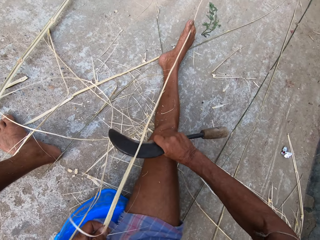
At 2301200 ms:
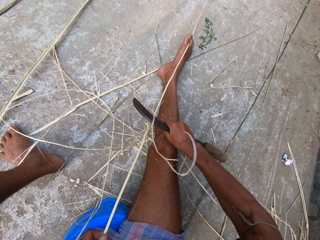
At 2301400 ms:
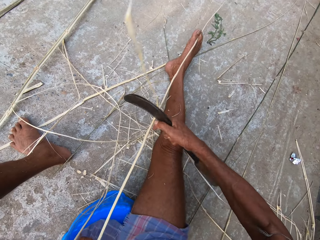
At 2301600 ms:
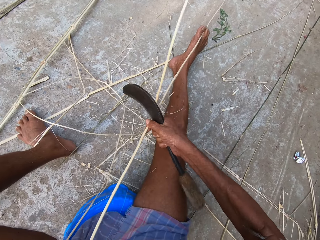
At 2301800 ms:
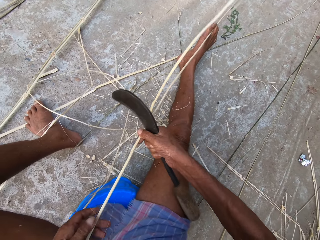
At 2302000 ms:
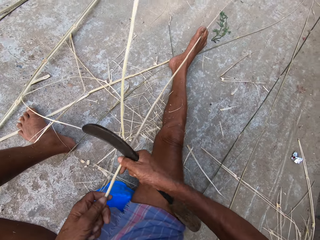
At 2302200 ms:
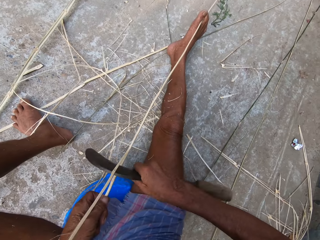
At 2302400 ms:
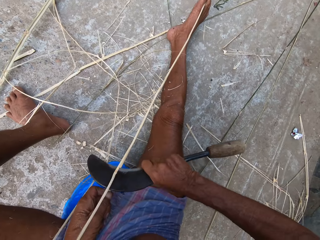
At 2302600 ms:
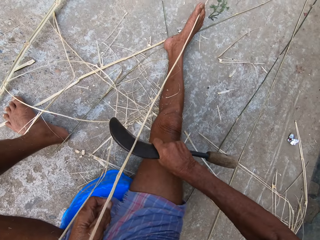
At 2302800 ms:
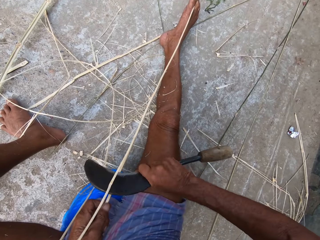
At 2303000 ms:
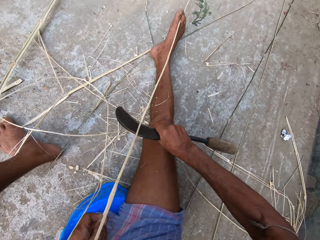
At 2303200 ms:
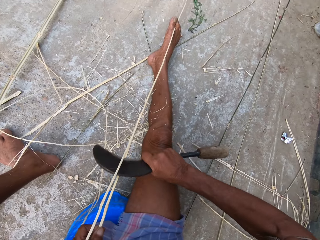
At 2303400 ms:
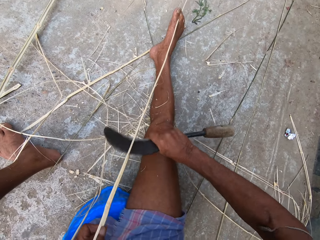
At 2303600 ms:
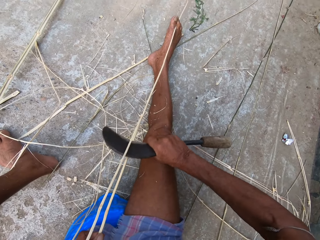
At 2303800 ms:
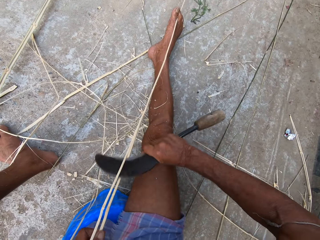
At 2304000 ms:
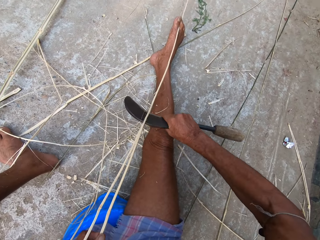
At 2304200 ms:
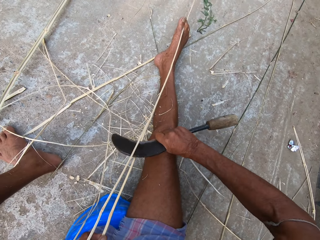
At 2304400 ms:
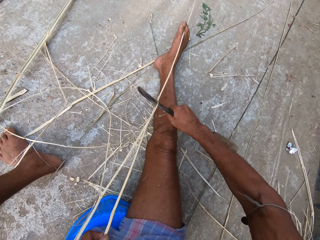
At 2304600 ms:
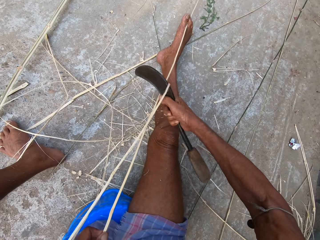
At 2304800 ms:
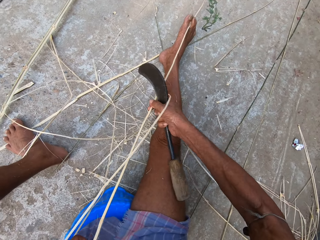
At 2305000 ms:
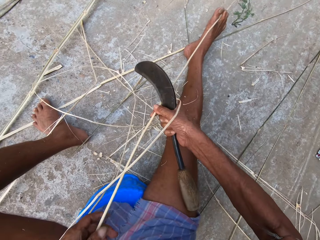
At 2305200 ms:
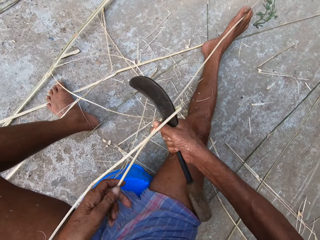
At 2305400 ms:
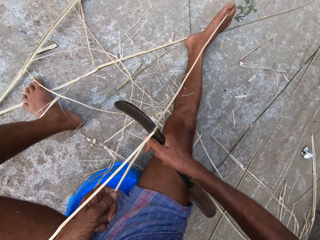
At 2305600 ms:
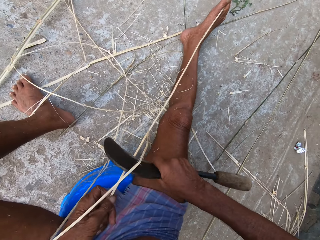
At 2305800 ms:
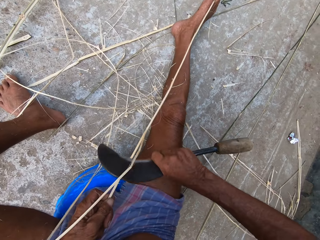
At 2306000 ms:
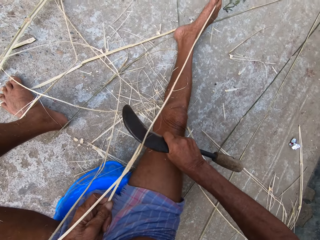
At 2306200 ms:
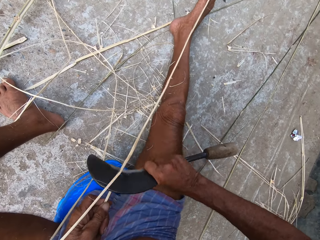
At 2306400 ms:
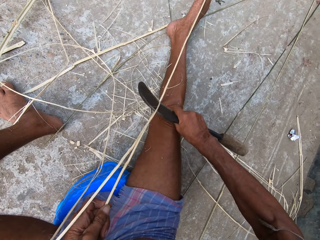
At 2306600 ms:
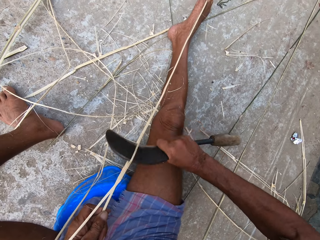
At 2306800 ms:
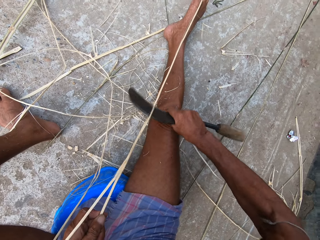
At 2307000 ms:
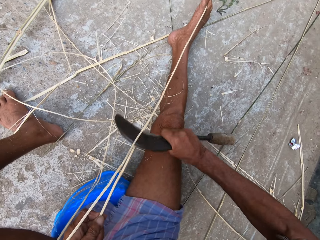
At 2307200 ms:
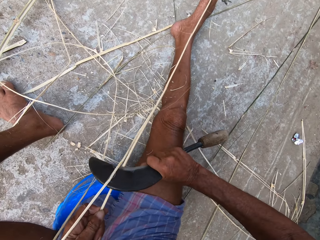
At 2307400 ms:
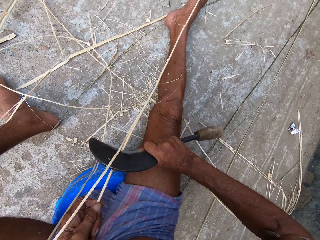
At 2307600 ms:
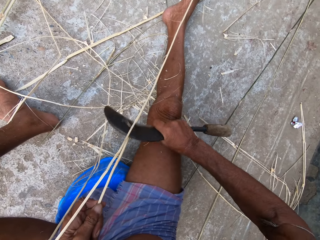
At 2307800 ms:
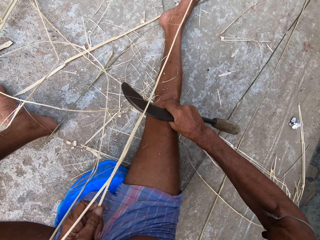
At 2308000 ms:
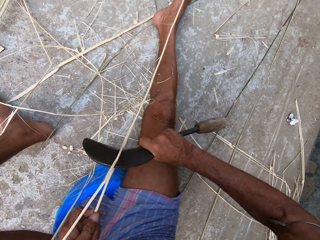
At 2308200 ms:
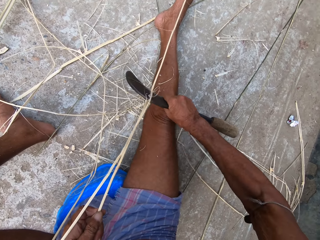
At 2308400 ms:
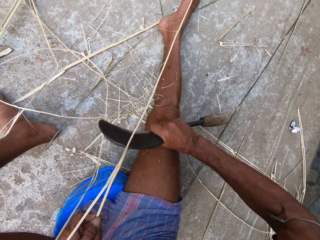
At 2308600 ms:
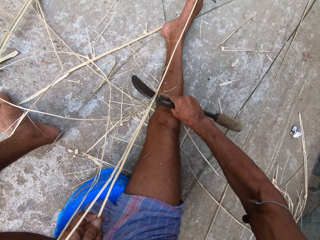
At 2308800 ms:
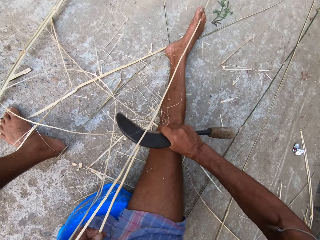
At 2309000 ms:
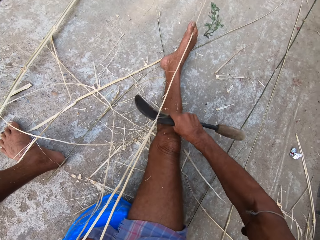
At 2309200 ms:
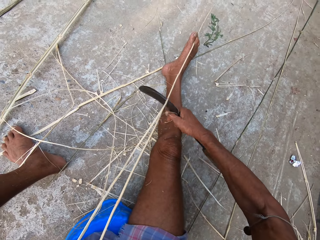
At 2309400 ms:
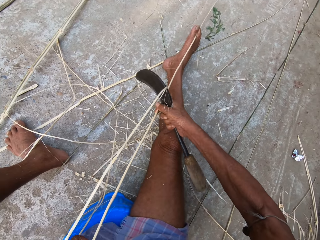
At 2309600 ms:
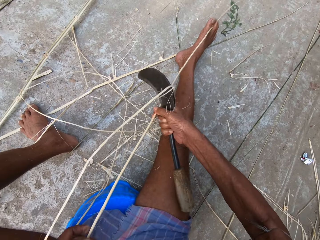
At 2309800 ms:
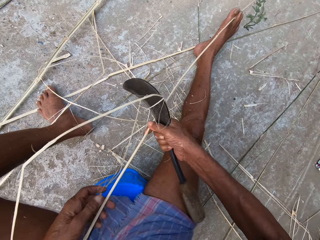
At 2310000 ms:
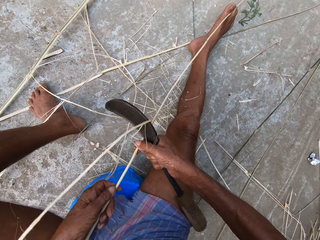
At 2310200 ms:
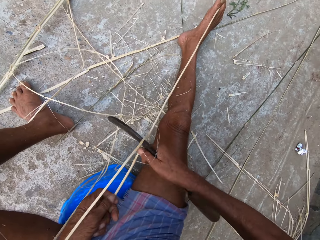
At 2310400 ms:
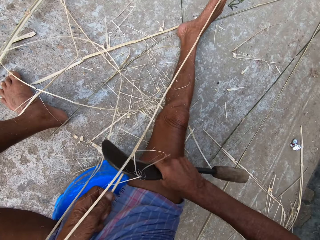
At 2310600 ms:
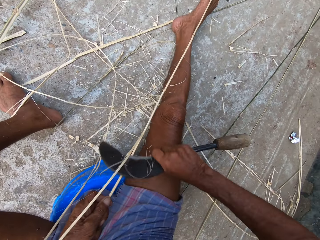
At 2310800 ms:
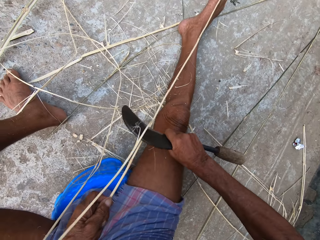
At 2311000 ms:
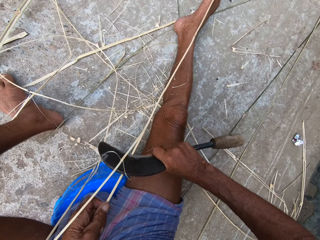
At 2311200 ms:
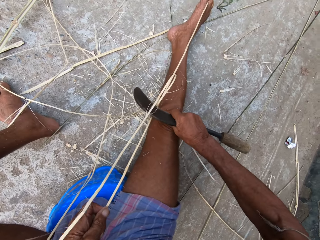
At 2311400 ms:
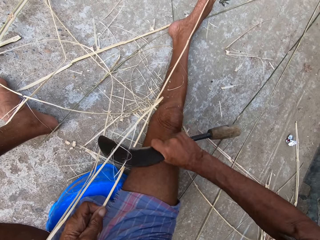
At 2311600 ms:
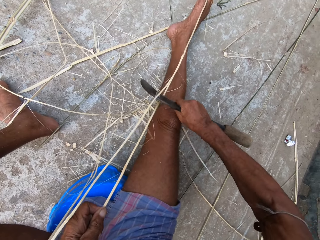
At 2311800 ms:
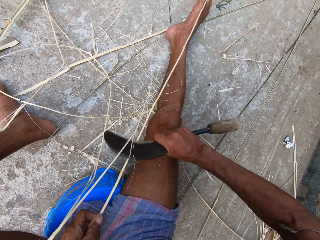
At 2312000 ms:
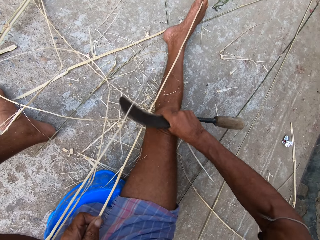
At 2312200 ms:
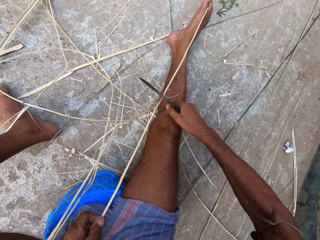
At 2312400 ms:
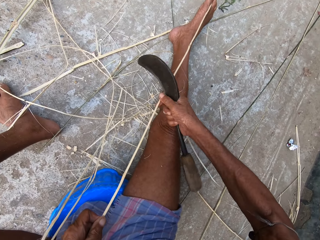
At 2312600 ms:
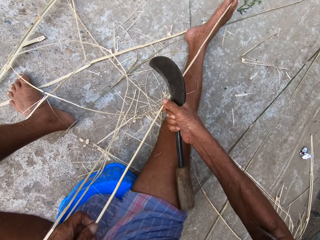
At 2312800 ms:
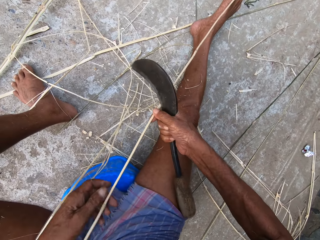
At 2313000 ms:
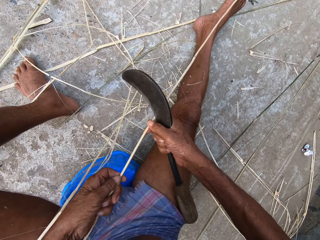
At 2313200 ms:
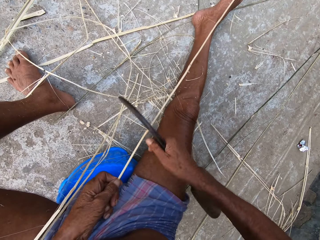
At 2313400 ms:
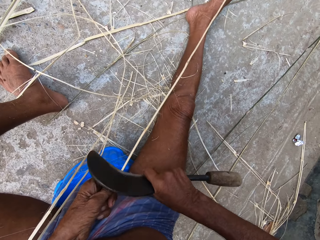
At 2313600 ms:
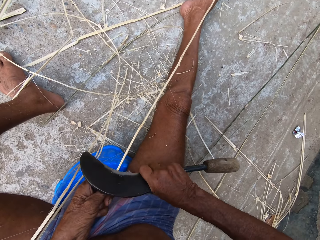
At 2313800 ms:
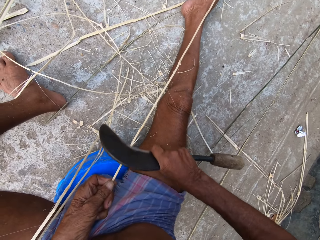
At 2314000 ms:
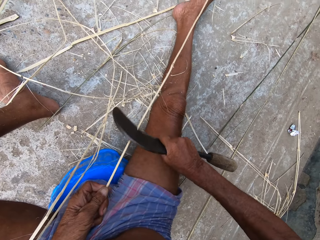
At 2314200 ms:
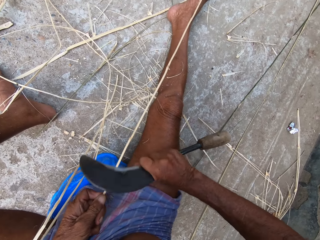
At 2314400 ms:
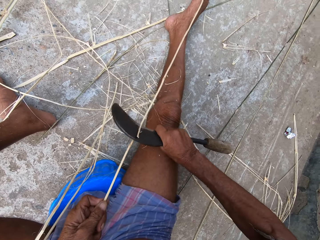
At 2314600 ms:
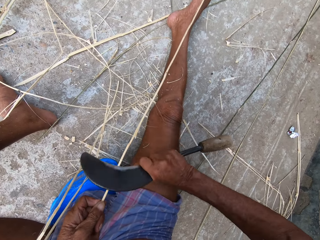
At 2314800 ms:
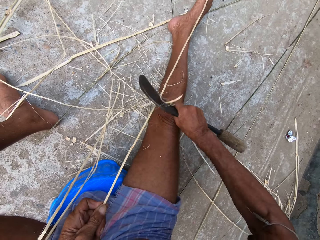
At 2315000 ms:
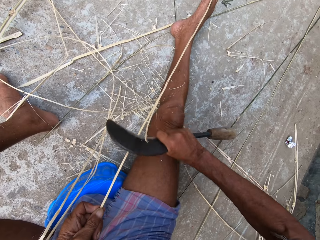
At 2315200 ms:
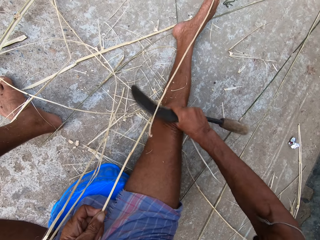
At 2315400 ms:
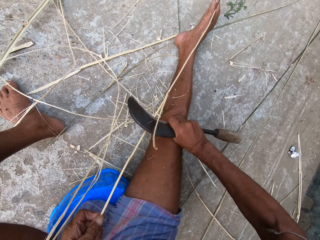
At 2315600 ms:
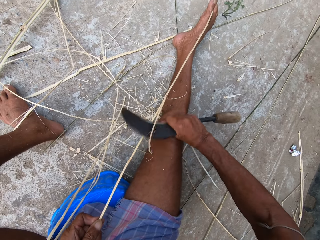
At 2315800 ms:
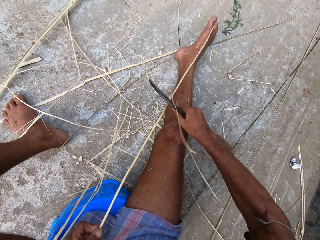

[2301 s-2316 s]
The camera wearer passes the bamboo strip from his left hand to his right hand. He passes the bamboo strip from his right hand to his left hand. He peels the bamboo strip in his left hand with the sickle knife in his right hand. He moves the bamboo strip on the ground with both hands. He peels the bamboo strip in his left hand with the sickle knife in his right hand. He passes the bamboo strip from his left hand to his right hand. He passes the bamboo strip from his right hand to his left hand. He peels the bamboo strip in his left hand with the sickle knife in his right hand. He passes the bamboo strip from his left hand to his right hand. He passes the bamboo strip from his right hand to his left hand. He peels the bamboo strip in his left hand with the sickle knife in his right hand.

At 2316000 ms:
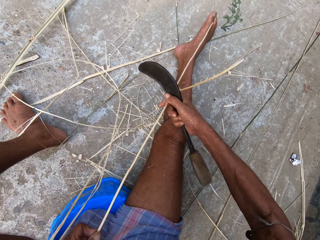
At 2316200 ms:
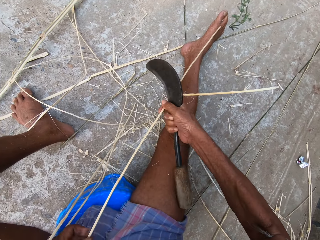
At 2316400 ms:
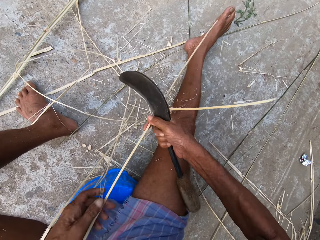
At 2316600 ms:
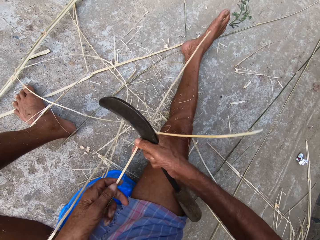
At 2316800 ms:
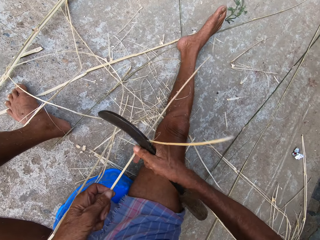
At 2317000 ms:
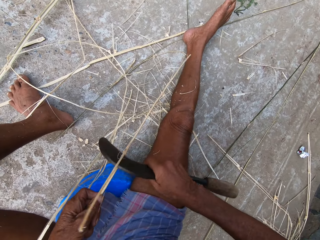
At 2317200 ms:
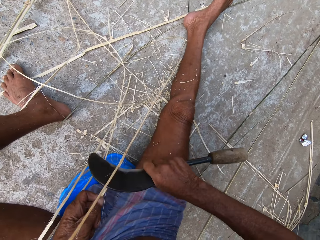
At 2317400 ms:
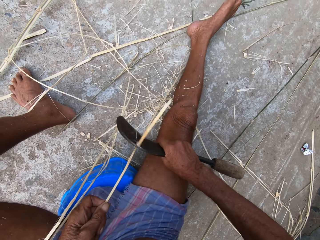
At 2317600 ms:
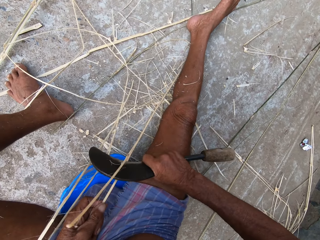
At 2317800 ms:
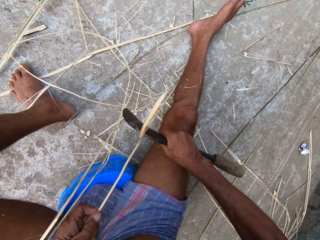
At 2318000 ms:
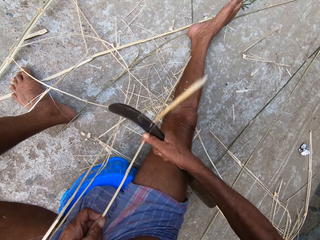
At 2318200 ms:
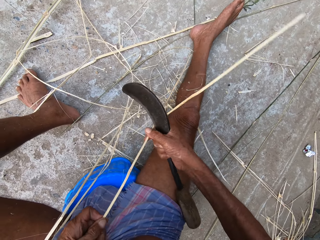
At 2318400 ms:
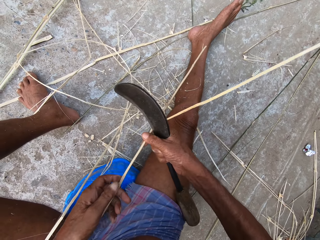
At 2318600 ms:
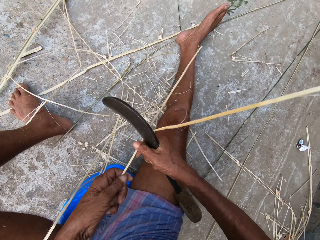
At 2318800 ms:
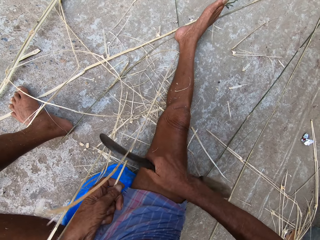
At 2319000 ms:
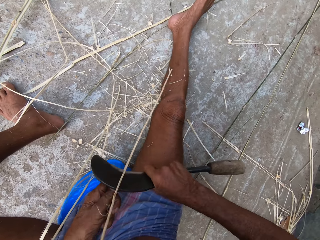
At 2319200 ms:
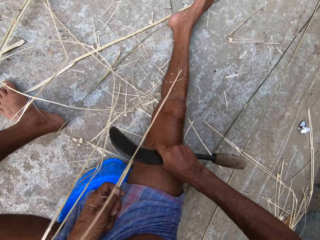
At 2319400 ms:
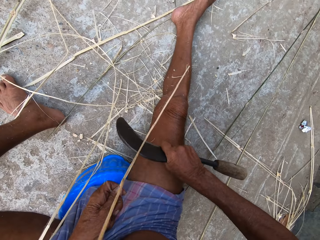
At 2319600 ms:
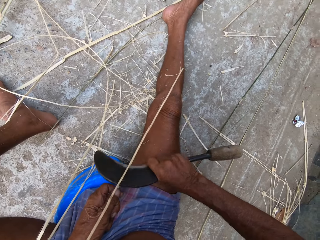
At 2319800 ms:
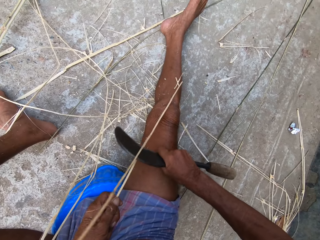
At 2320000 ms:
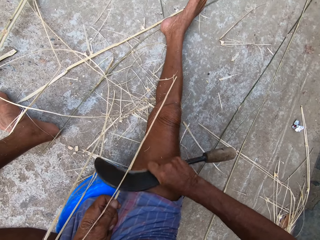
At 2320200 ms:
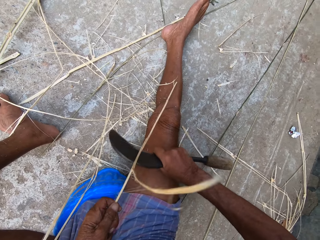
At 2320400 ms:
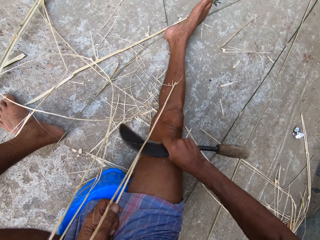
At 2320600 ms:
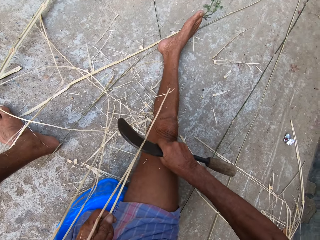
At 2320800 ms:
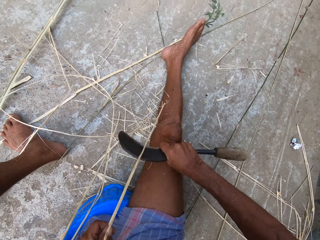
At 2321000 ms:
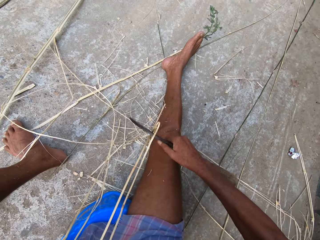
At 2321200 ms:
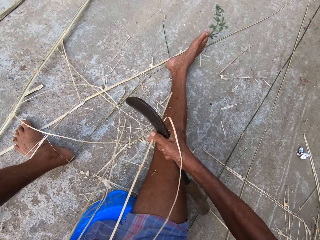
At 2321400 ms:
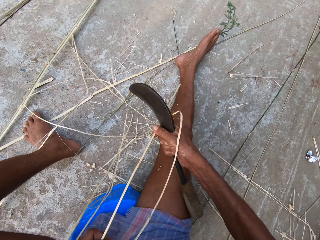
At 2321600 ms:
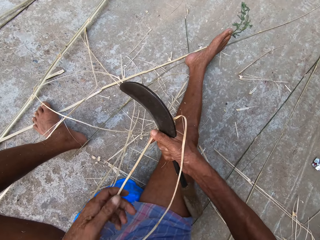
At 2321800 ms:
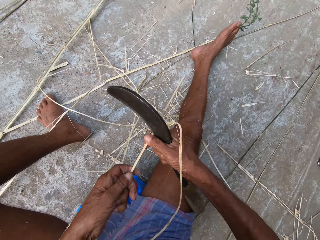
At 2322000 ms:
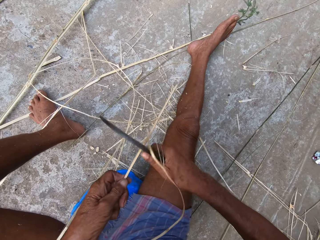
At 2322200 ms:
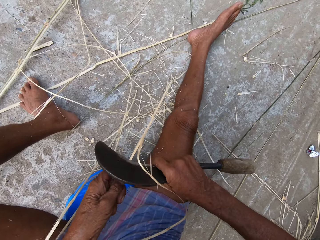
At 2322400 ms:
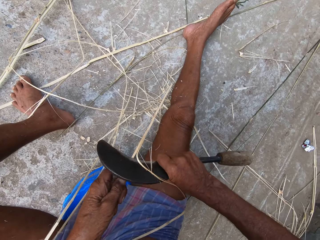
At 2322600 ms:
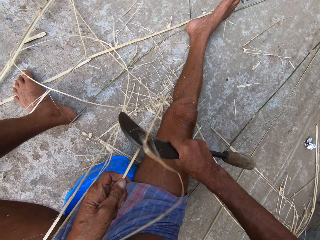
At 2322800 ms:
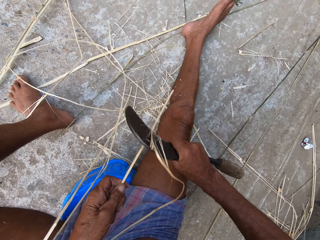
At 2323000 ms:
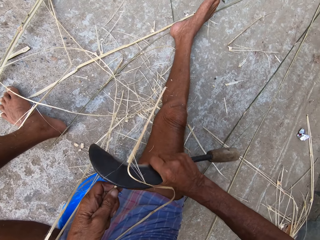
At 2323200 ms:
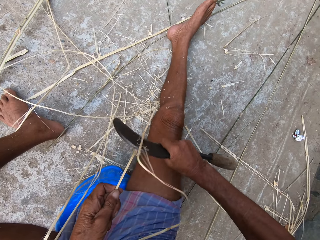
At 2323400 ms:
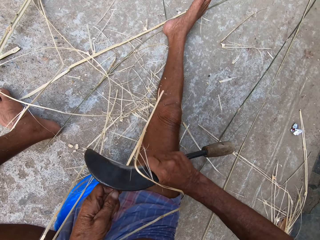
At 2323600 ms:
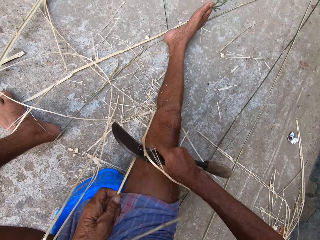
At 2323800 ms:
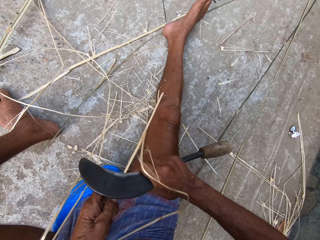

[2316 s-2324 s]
The camera wearer passes the bamboo strip from his left hand to his right hand. He passes the bamboo strip from his right hand to his left hand. He peels the bamboo strip in his left hand with the sickle knife in his right hand. He passes the bamboo strip from his left hand to his right hand. He passes the bamboo strip from his right hand to his left hand. He peels the bamboo strip in his left hand with the sickle knife in his right hand. He passes the bamboo strip from his left hand to his right hand. He passes the bamboo strip from his right hand to his left hand. He peels the bamboo strip in his left hand with the sickle knife in his right hand.
